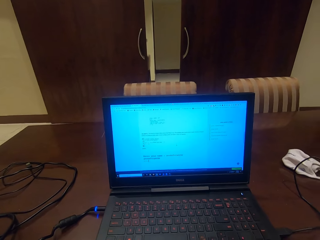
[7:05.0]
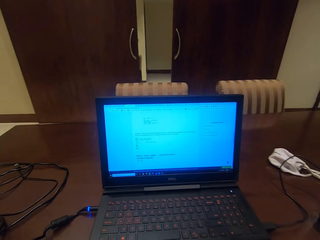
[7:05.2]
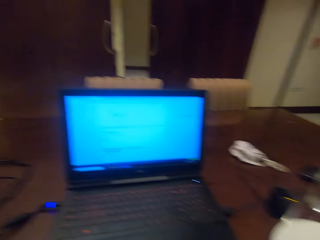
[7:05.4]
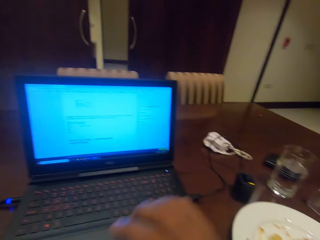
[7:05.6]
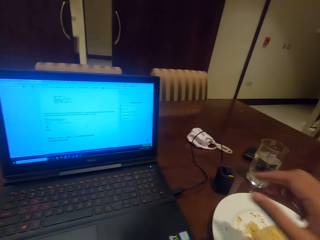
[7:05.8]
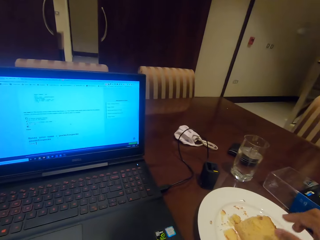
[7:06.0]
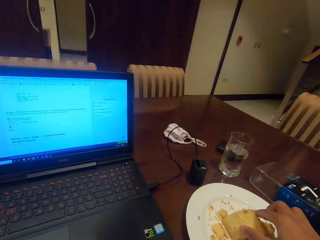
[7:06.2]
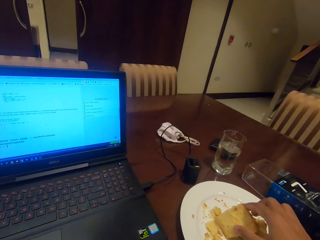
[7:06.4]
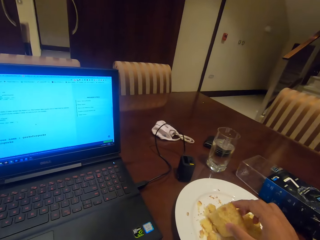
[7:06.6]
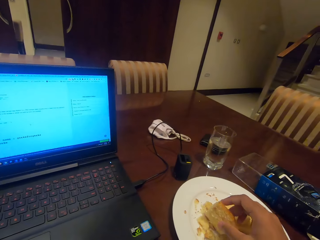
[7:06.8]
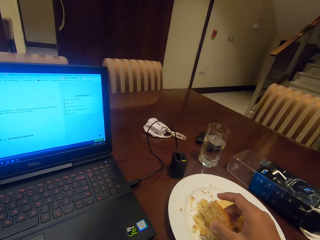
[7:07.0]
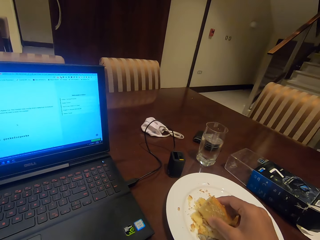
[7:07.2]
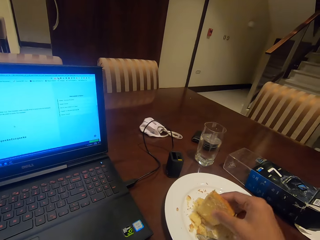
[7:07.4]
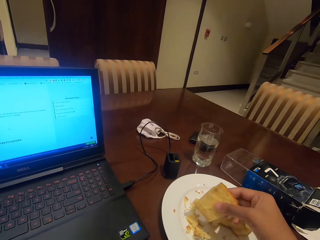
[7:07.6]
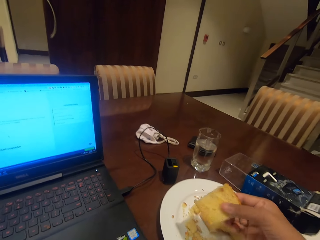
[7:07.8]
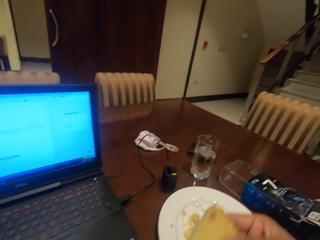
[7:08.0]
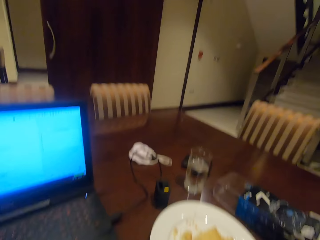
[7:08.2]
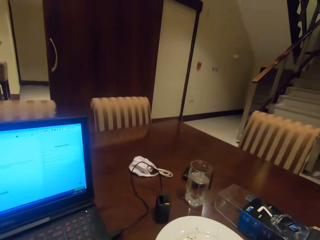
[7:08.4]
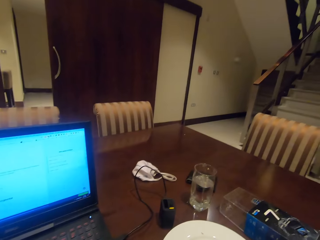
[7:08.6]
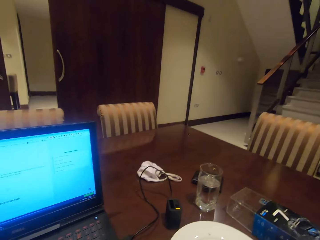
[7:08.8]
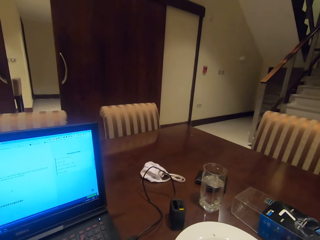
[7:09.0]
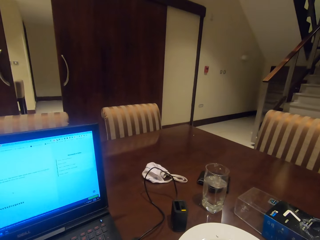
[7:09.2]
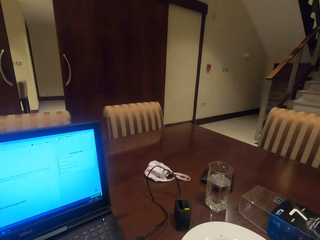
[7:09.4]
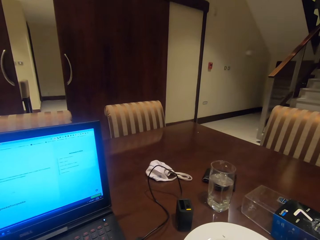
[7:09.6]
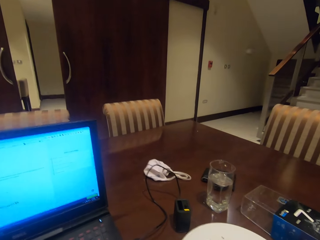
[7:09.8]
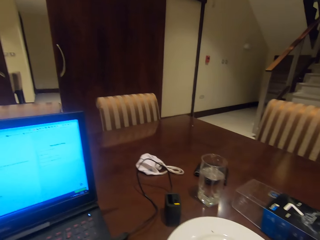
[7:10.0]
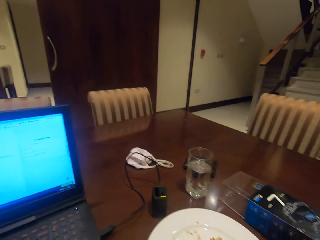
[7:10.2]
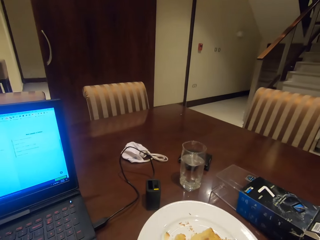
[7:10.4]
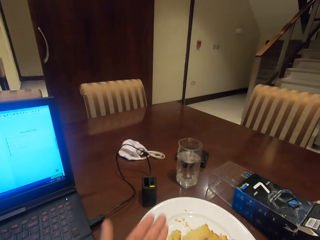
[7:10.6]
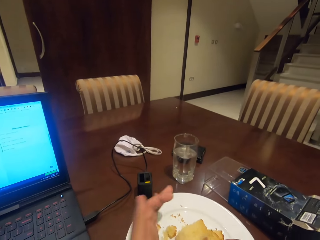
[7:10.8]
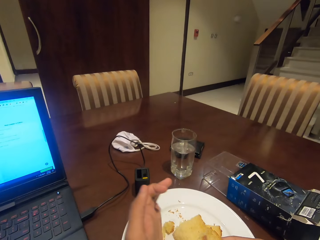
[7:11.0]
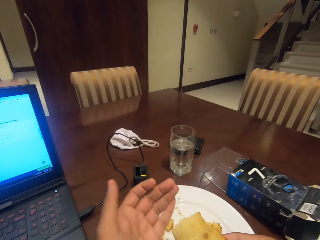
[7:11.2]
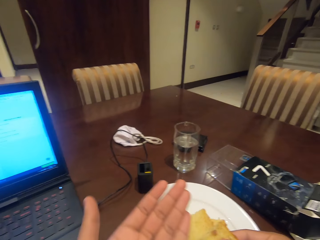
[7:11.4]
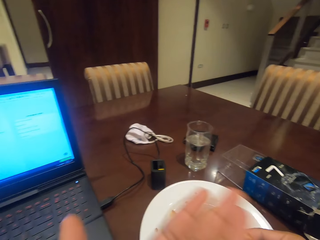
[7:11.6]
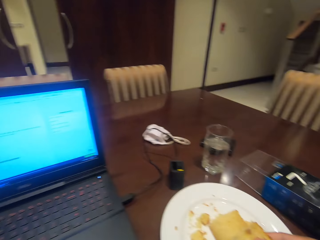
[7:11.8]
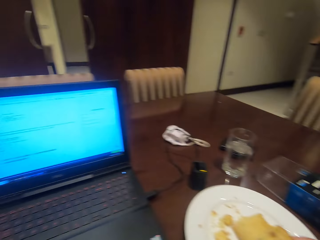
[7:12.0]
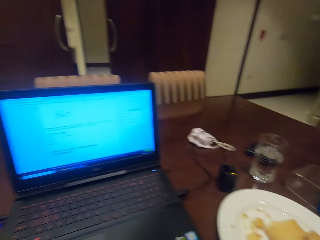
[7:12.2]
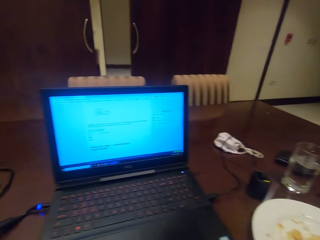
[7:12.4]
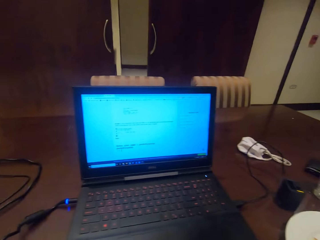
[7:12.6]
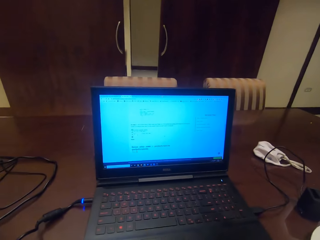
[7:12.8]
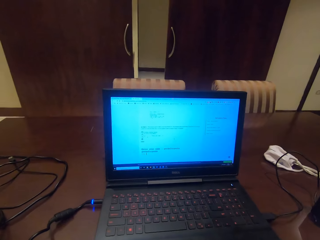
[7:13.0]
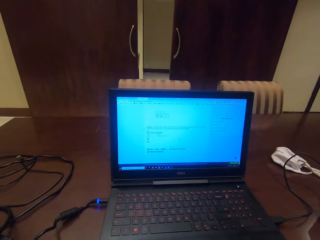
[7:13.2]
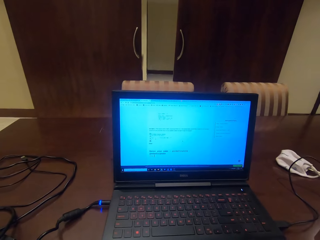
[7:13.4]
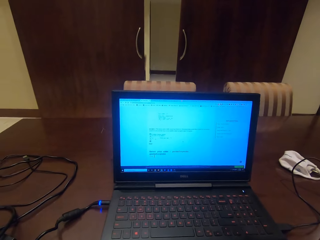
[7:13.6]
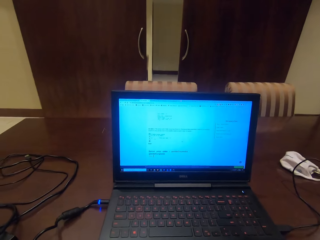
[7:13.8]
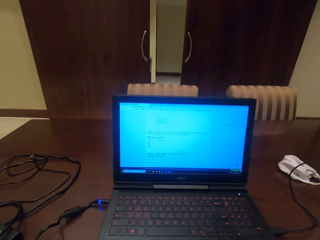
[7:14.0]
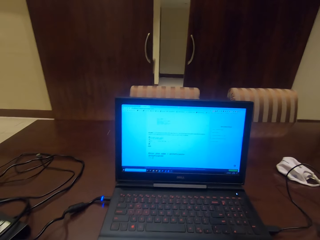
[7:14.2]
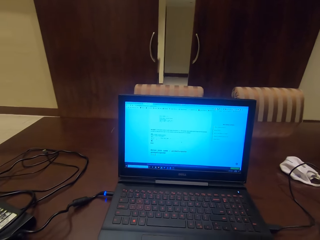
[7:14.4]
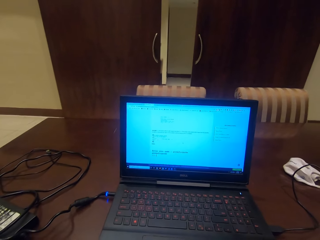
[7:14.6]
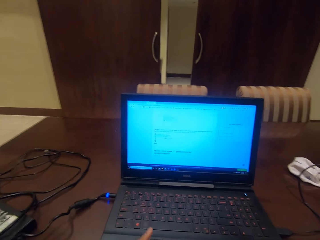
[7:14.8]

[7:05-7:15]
The camera wearer picks up a slice of cake on the plate. They eat the cake. They put the cake particles in the plate and move their hand to their mouth.

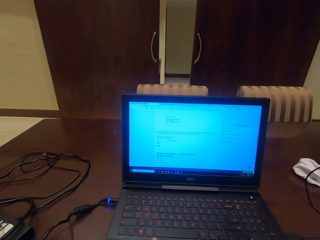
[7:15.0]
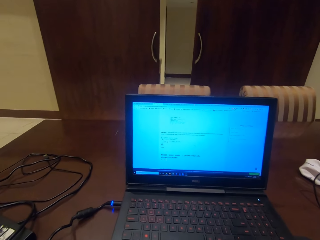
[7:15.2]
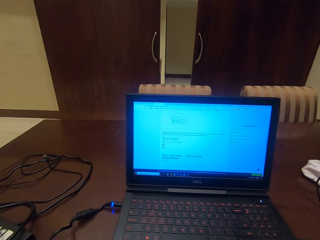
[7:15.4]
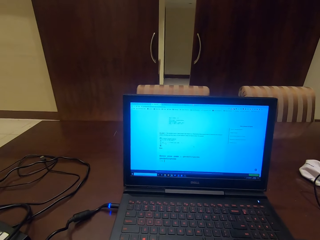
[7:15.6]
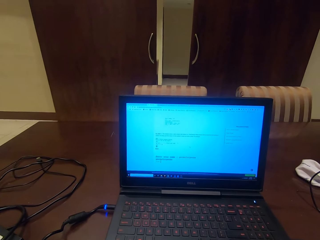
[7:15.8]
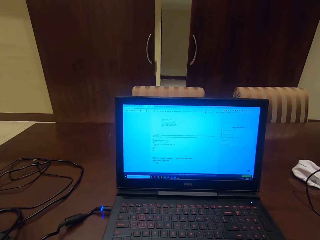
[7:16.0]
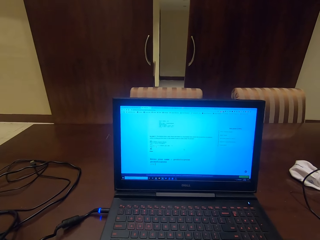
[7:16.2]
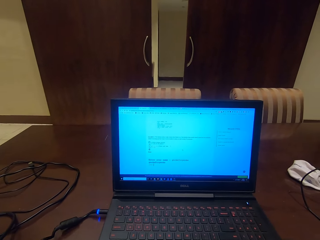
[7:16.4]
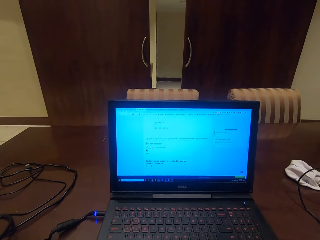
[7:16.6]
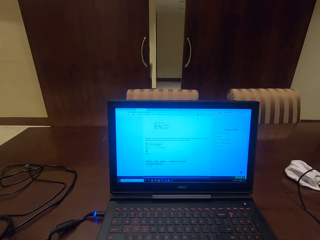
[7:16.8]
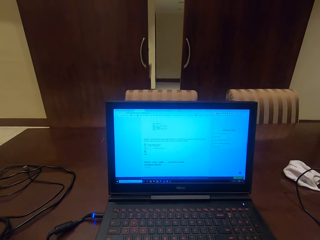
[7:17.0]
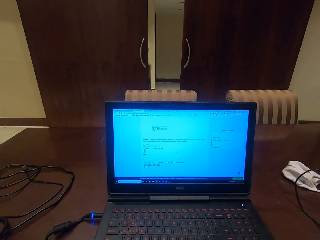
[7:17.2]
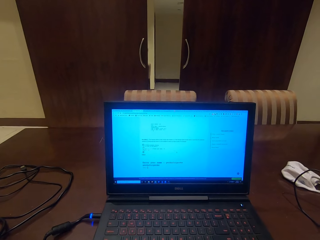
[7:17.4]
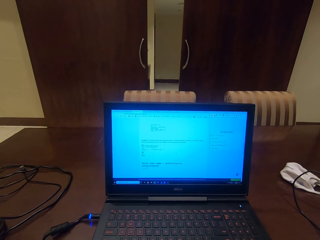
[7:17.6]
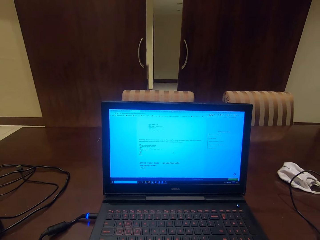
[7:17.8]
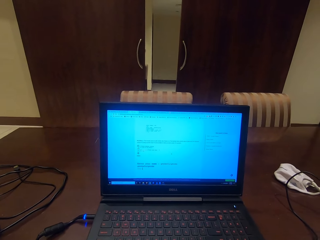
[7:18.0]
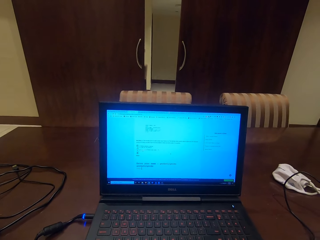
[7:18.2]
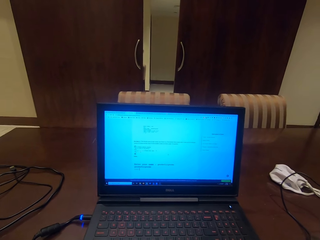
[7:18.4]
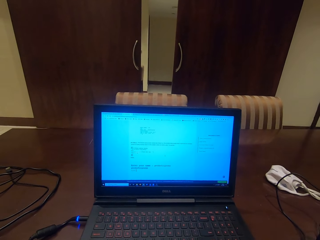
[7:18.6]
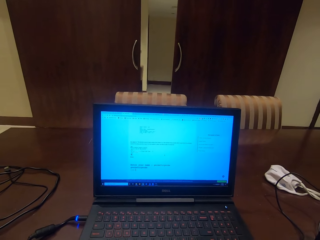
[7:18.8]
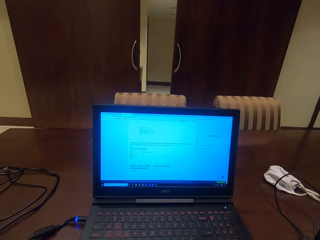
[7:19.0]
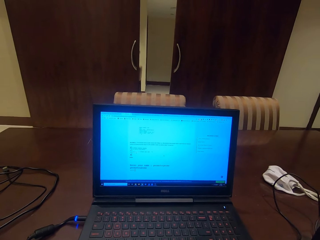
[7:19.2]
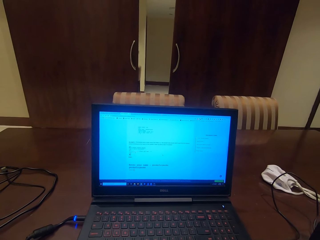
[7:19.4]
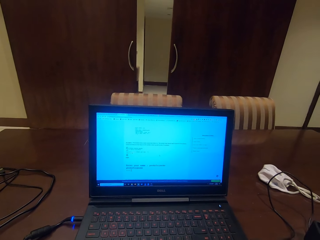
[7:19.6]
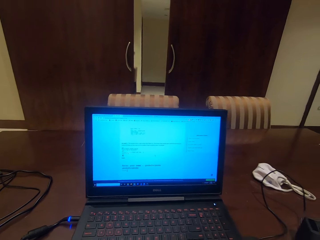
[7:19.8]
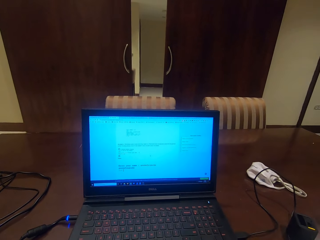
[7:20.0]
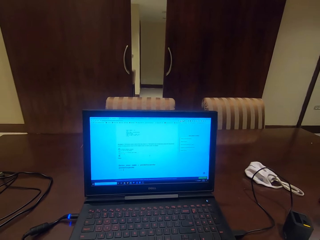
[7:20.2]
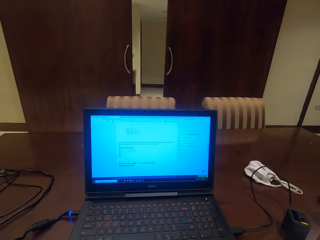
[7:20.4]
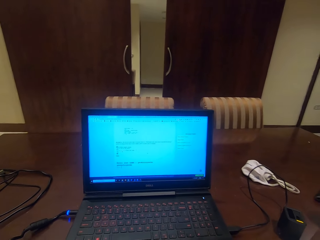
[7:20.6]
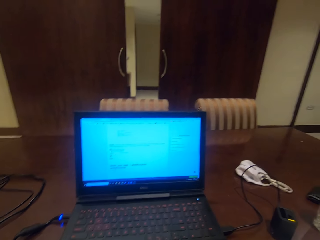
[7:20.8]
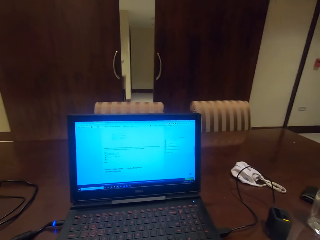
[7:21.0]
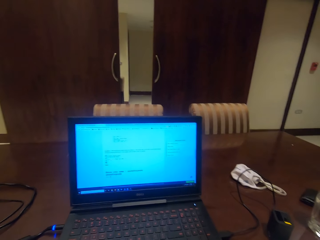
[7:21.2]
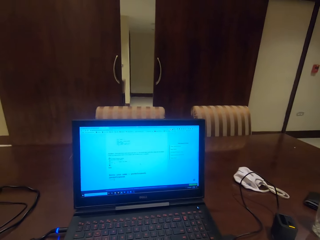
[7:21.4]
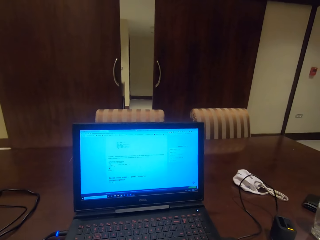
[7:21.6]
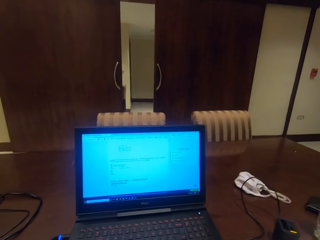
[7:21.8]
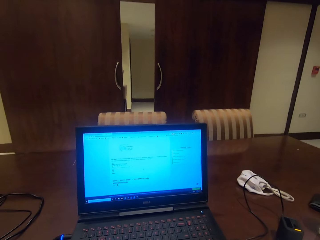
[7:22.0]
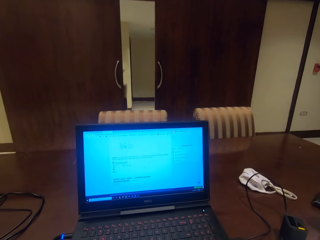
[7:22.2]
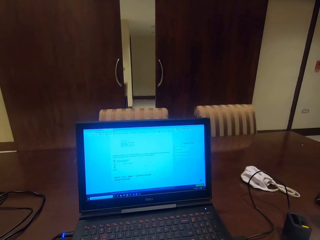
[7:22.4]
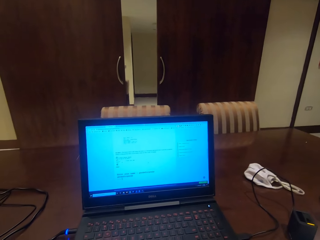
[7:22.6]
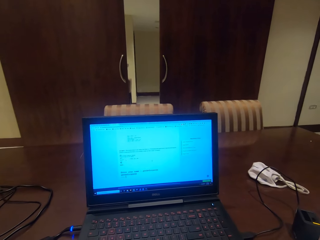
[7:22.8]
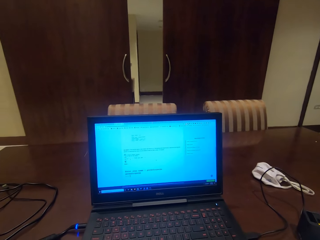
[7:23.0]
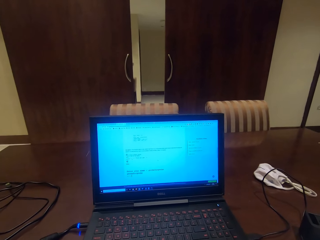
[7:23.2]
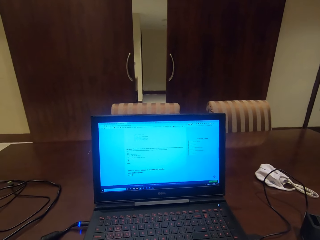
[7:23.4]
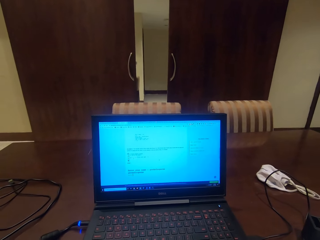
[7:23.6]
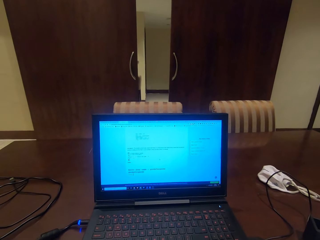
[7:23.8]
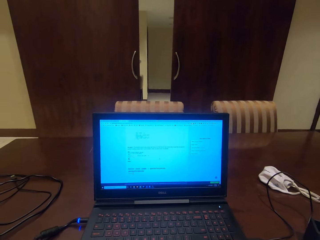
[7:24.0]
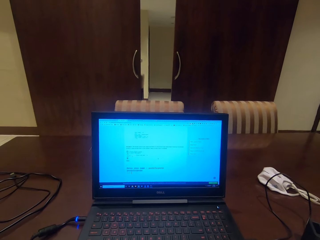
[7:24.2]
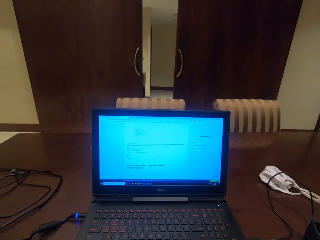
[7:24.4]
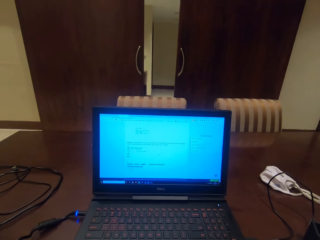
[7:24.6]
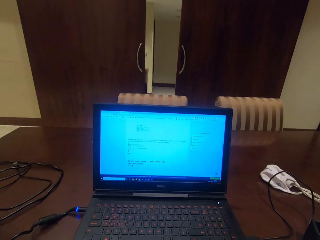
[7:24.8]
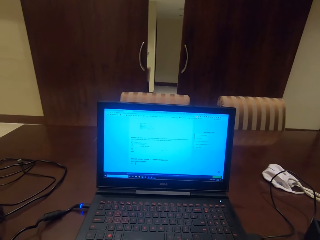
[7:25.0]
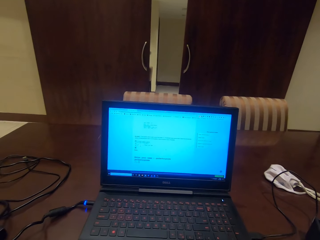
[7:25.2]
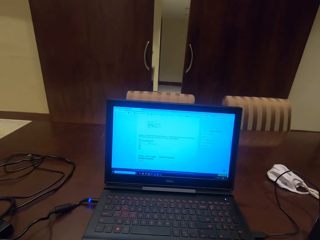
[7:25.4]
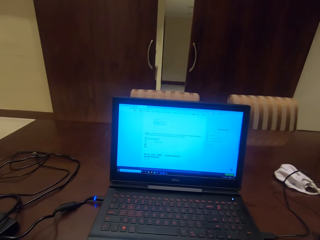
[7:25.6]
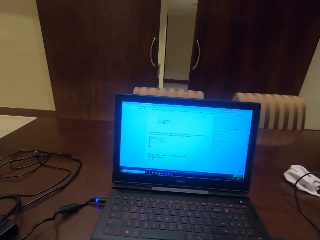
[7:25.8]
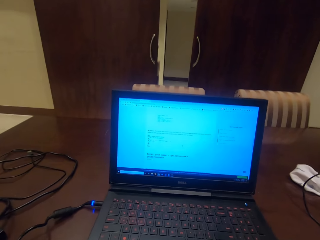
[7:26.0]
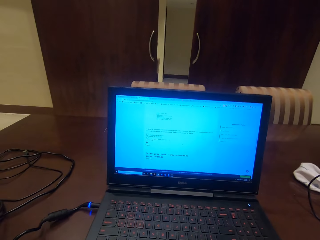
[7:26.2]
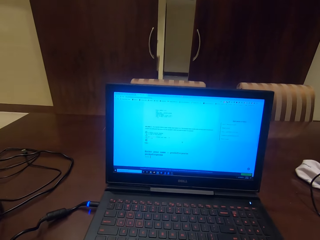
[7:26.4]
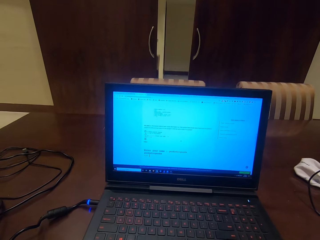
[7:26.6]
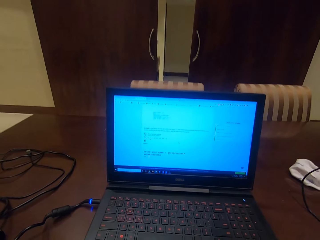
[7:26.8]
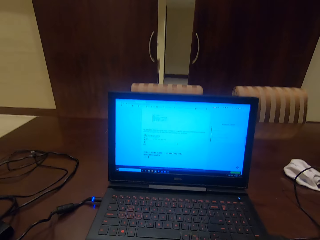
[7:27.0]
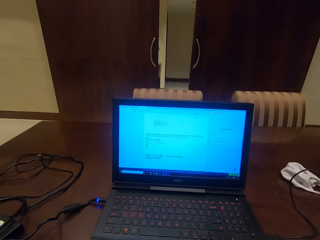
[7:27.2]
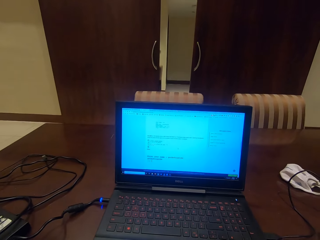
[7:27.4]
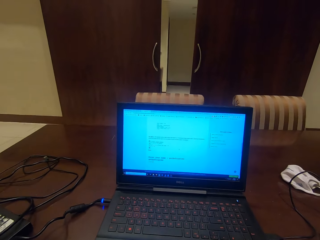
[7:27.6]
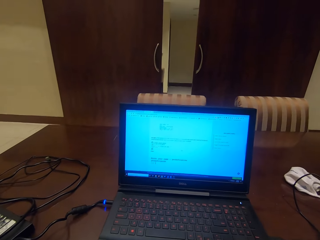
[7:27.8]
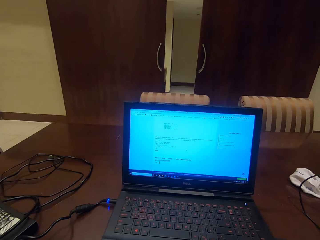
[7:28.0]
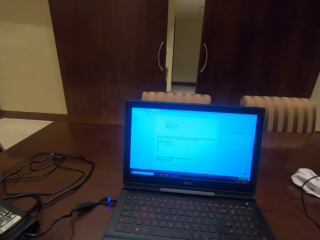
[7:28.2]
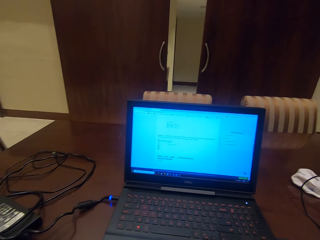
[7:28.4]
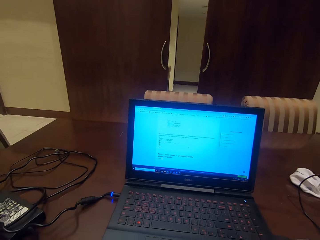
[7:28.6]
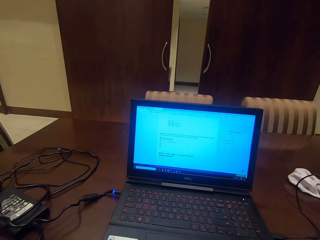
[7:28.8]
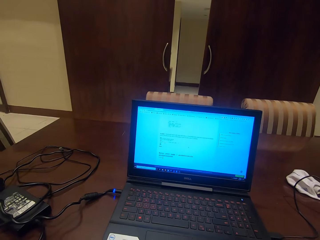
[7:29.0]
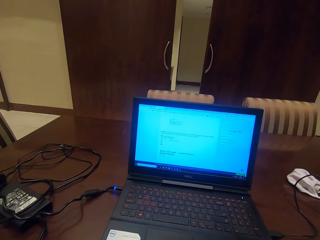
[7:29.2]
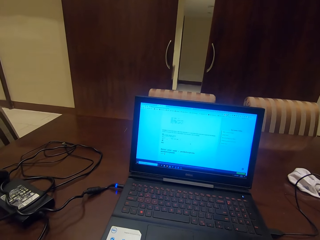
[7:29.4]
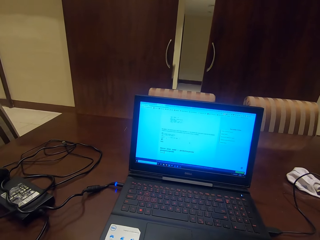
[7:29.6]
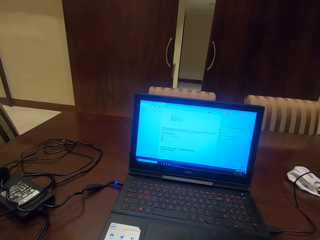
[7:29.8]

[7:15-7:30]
The camera wearer looks at the laptop. They are looking at the laptop.
